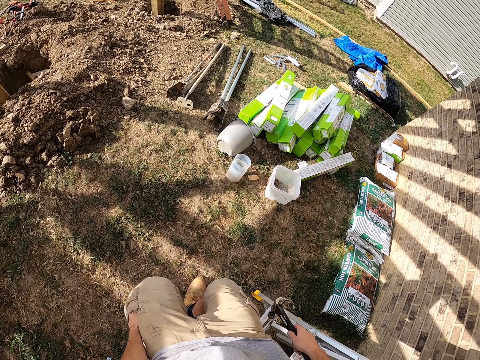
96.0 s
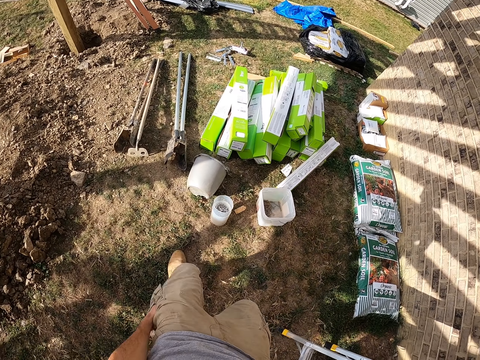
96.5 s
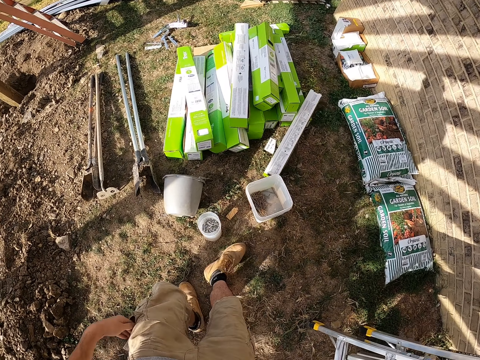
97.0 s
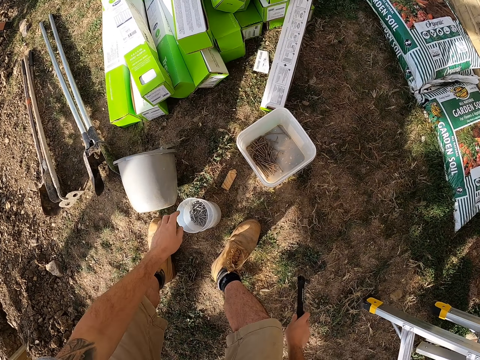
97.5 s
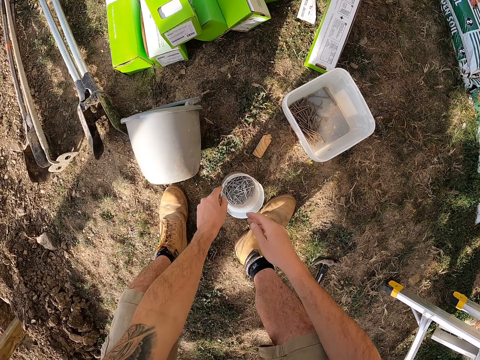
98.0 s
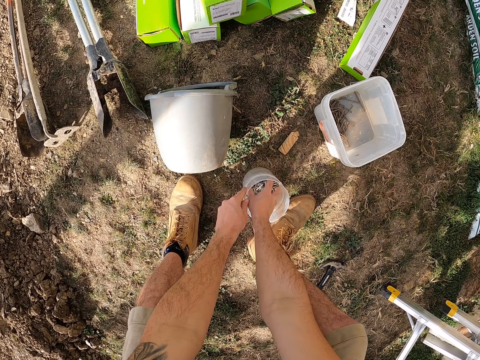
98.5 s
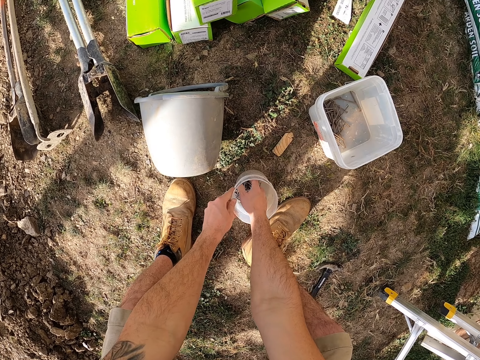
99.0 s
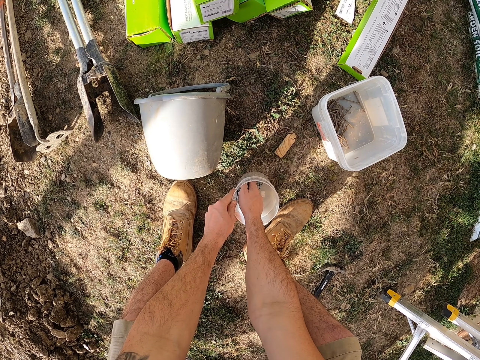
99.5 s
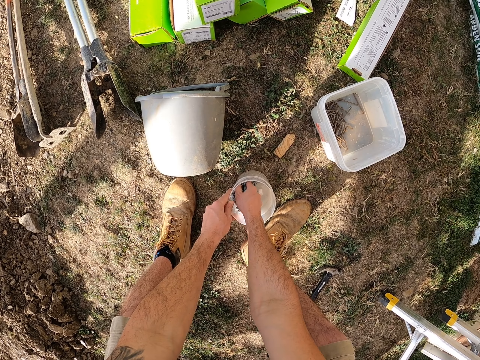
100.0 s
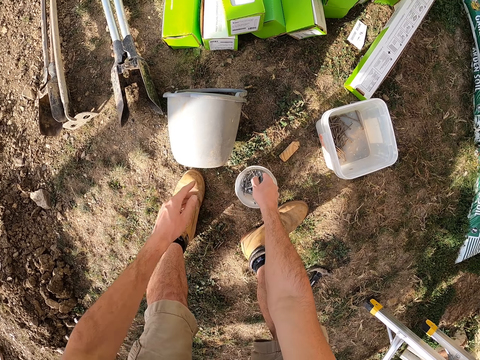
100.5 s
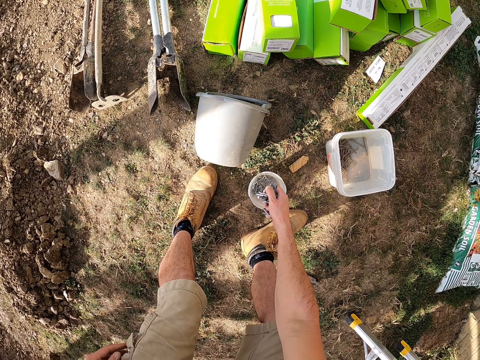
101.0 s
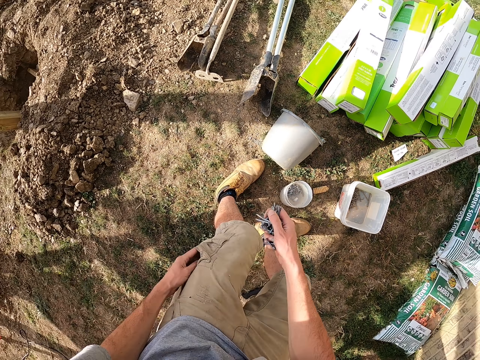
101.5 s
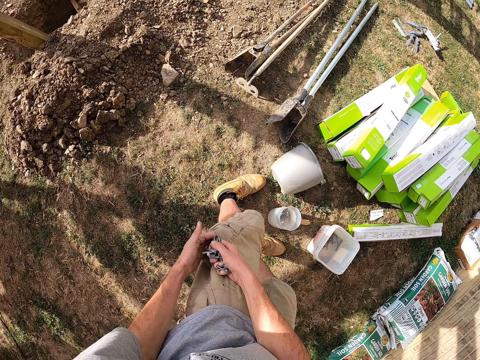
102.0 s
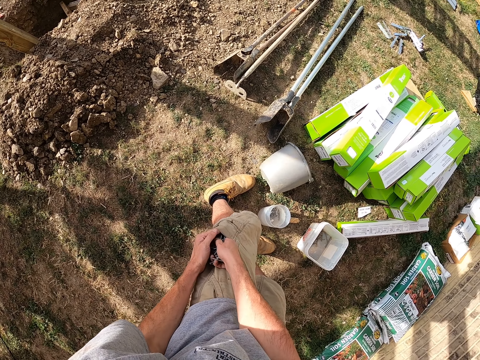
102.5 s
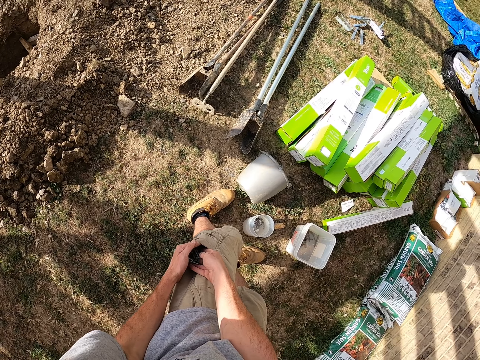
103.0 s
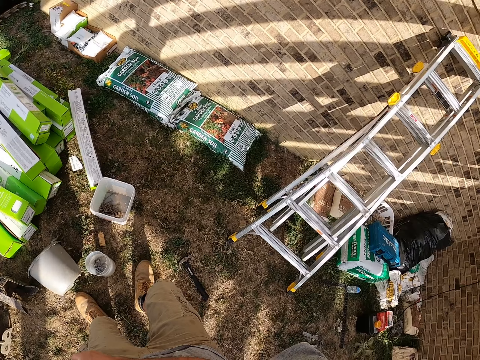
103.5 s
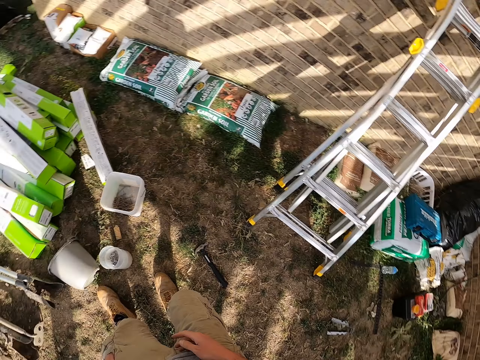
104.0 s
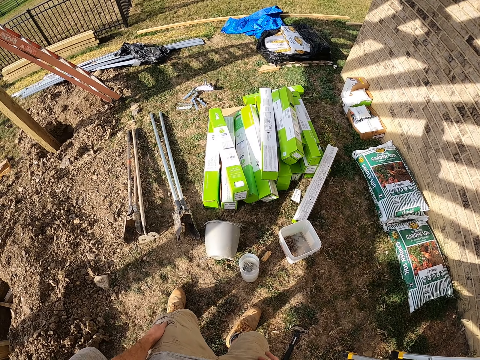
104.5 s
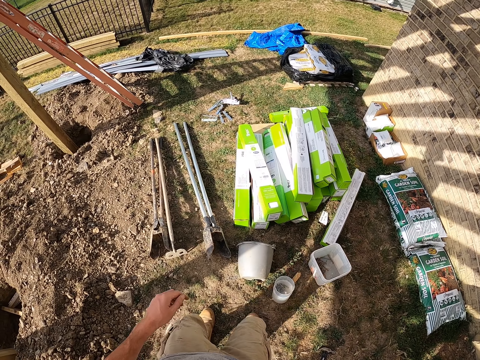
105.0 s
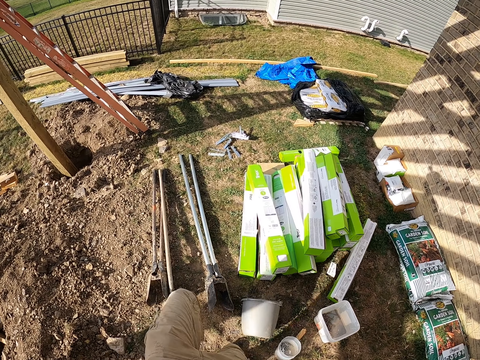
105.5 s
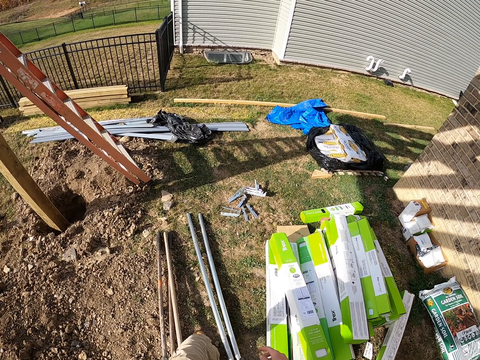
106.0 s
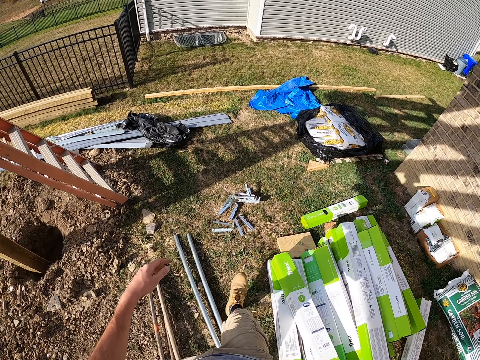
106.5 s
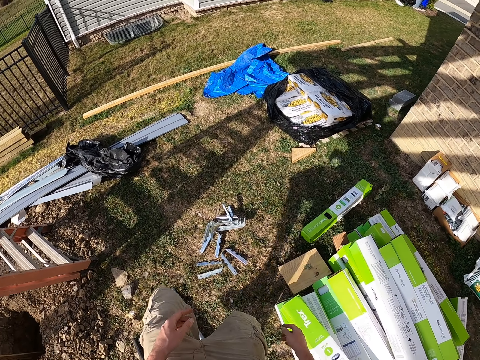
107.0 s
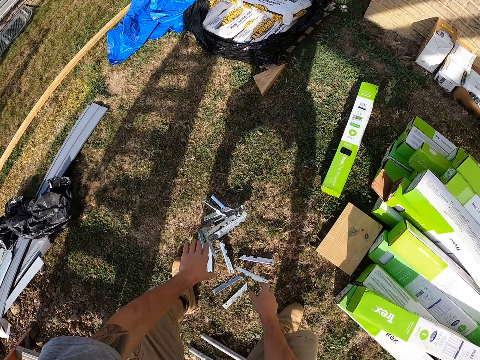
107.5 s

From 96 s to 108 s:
The camera wearer walks around the building site. He puts the hammer down. He holds a container with nails. He picks iron nails from the container. He lets go of the container. He holds his pocket. He puts the iron nails in his pocket. He looks around. He walks around the building site.

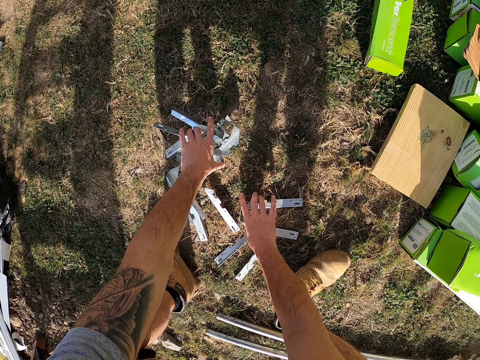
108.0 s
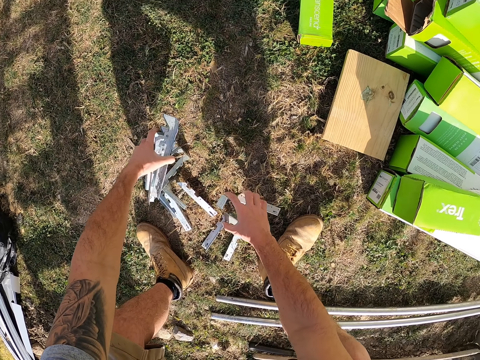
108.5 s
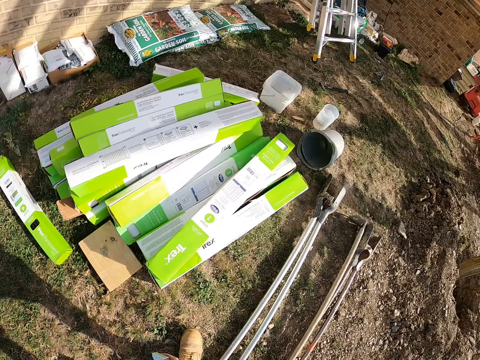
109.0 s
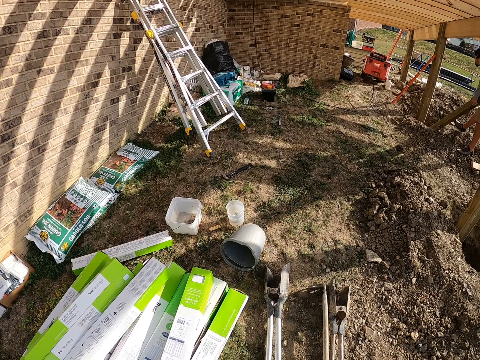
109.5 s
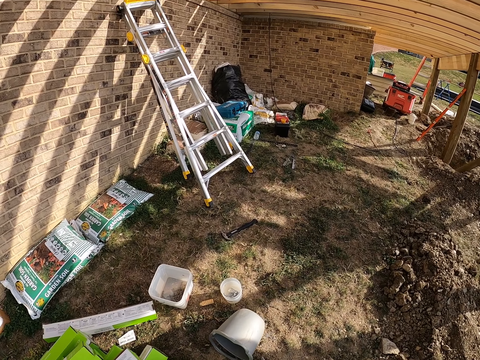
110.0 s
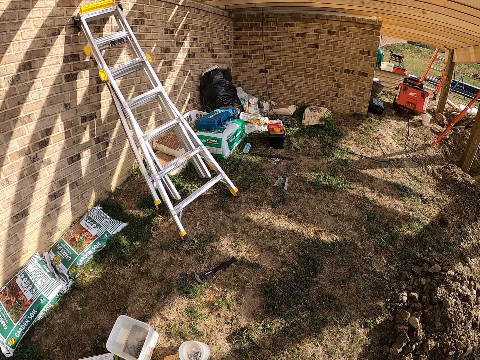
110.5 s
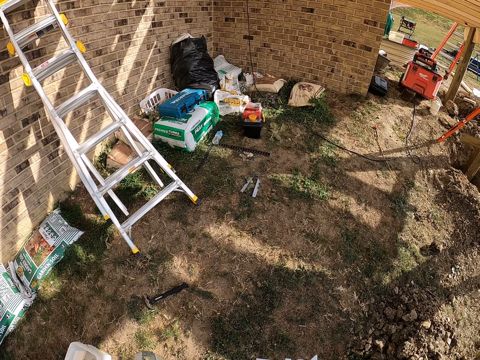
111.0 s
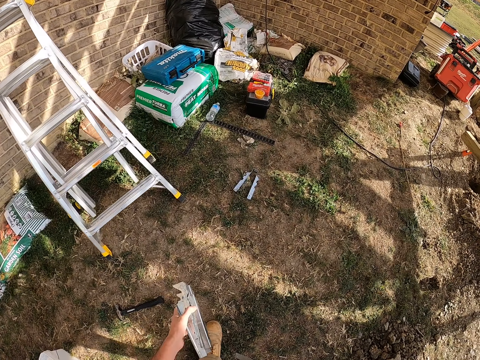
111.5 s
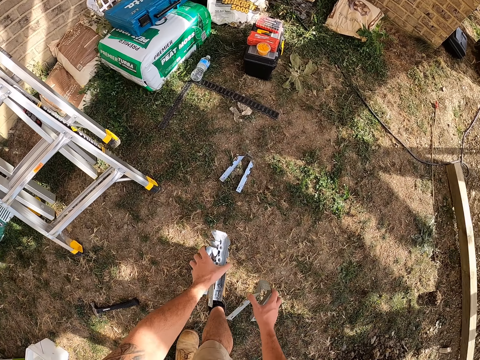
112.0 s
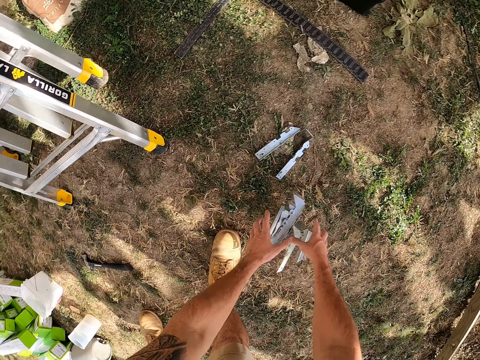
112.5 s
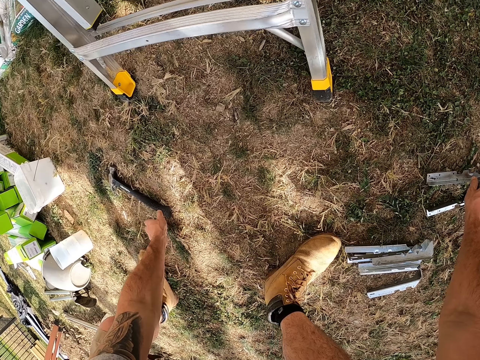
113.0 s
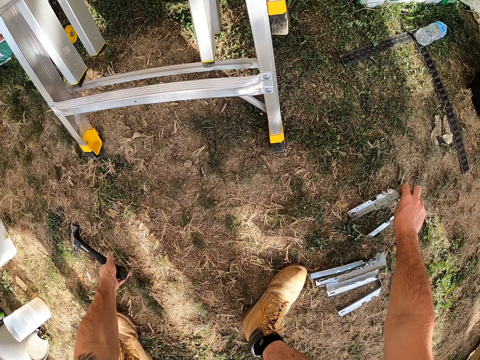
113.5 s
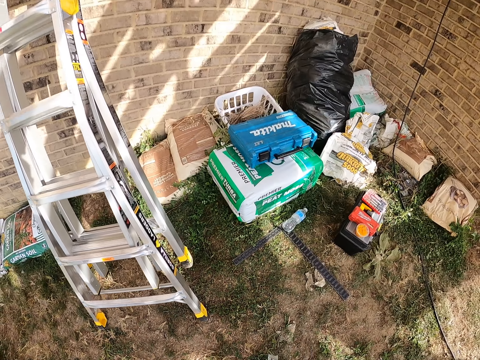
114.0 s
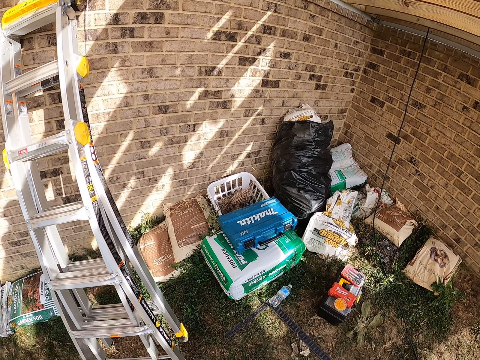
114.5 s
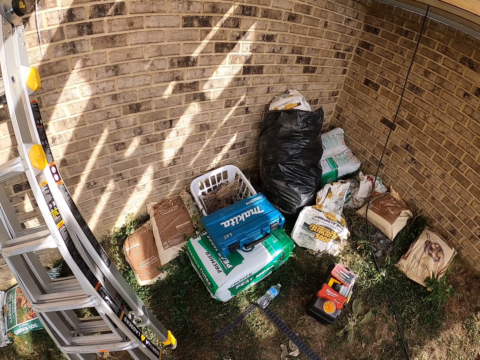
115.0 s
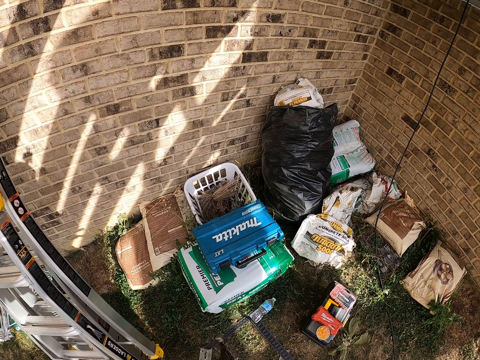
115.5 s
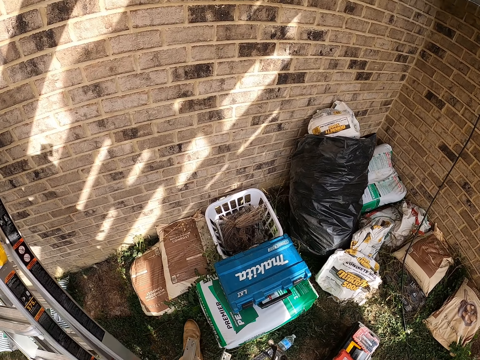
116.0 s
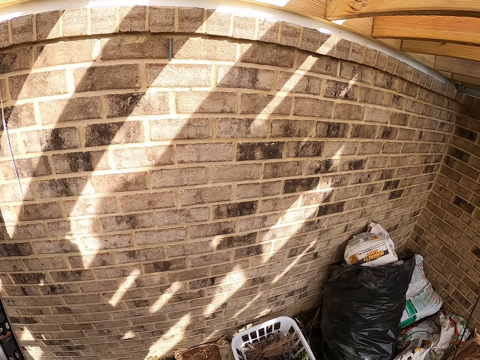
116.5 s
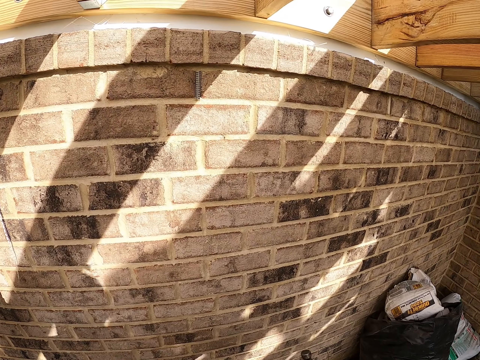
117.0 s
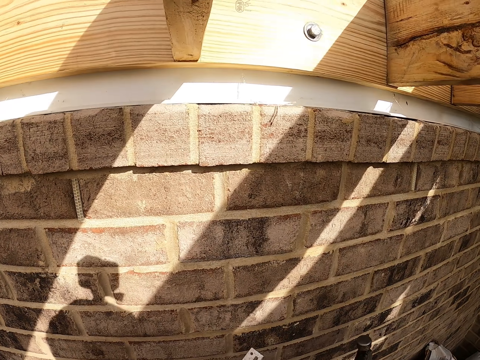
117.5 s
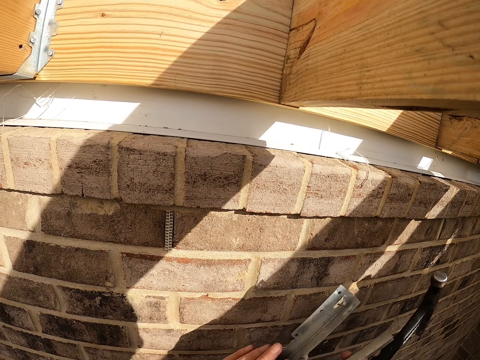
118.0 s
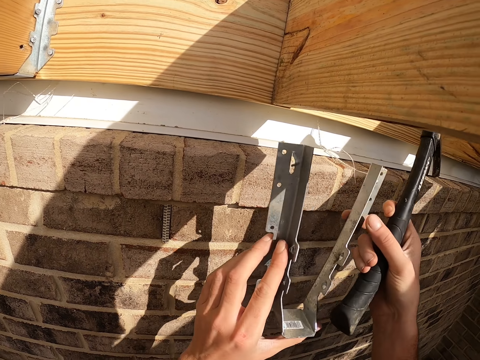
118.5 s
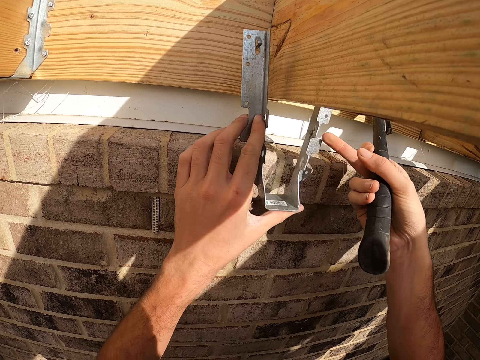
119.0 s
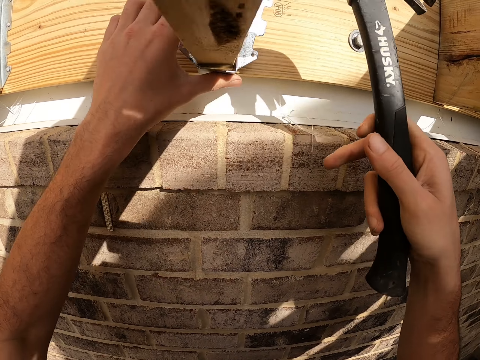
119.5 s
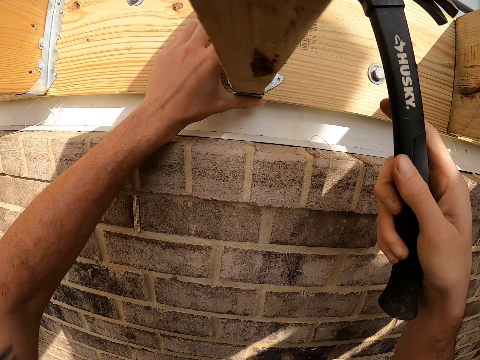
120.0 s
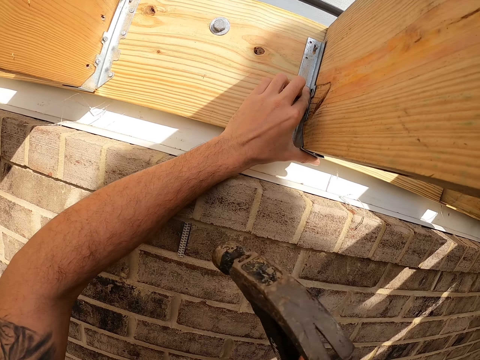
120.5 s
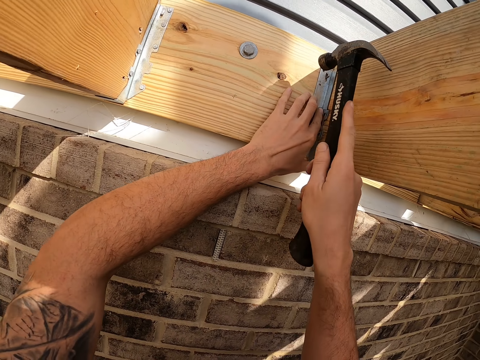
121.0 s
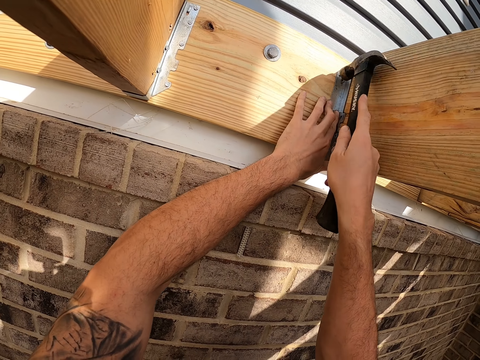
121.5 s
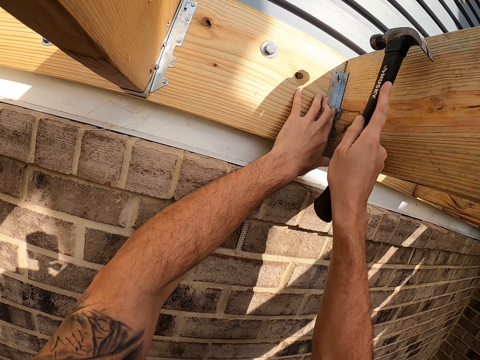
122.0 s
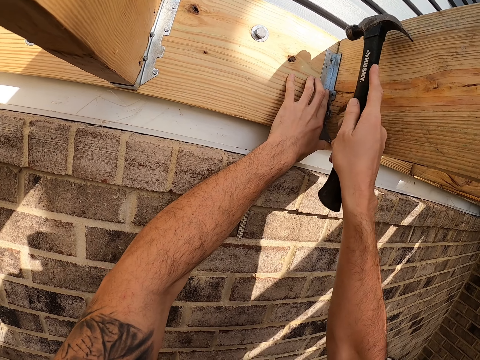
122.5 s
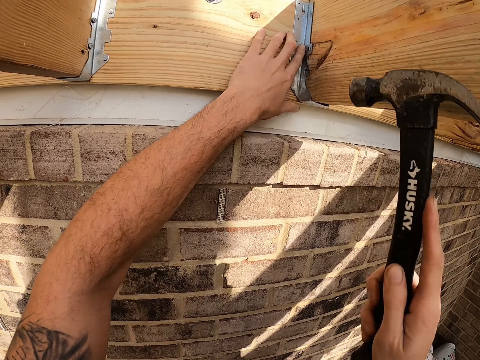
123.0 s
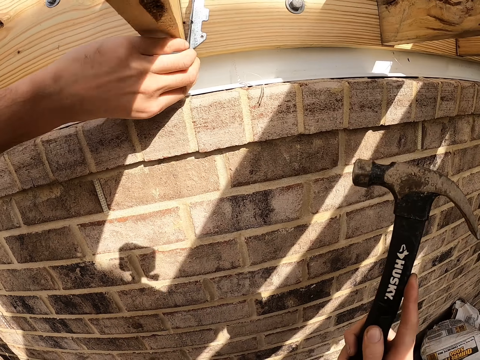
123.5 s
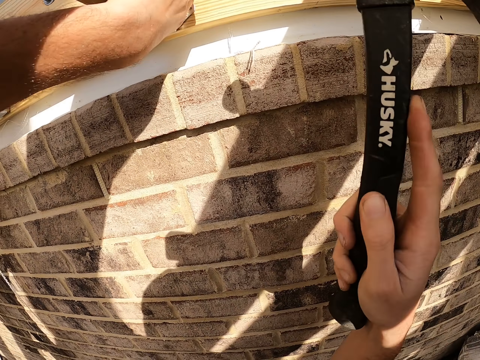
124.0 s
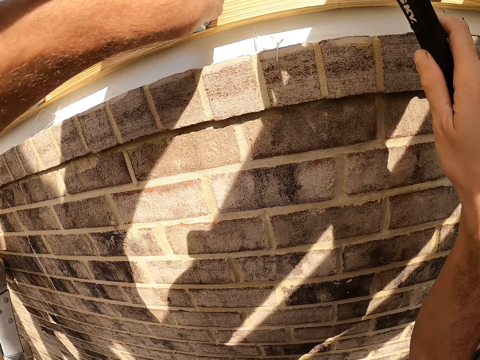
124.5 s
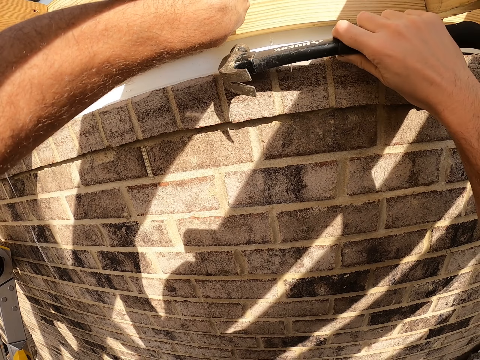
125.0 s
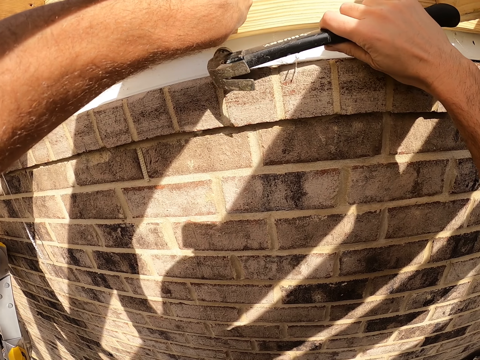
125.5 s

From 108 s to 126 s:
The camera wearer picks the angle hinges. They walk around the building site to the ladder. They drop the angle hinges on the ground. They pick the hammer and pick an angle hinge. They walk around the building site. They place the angle hinge on the wood. They hit the angle hinge with the hammer. They remove the hammer from something. They hit something.
